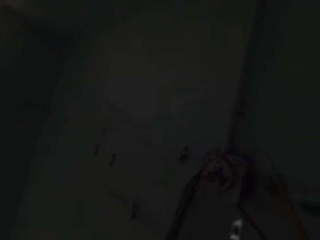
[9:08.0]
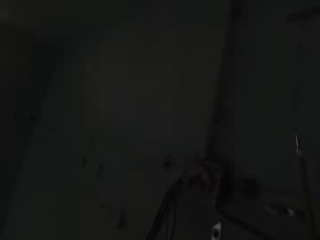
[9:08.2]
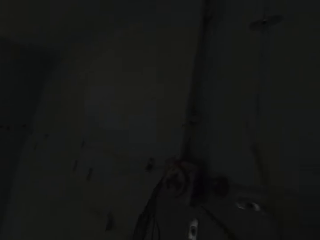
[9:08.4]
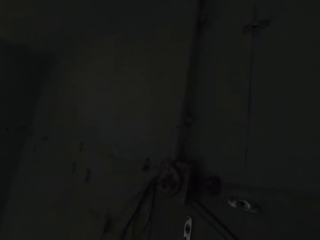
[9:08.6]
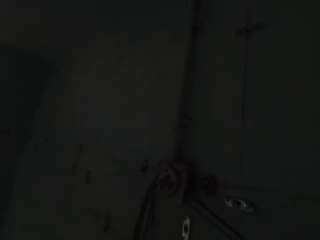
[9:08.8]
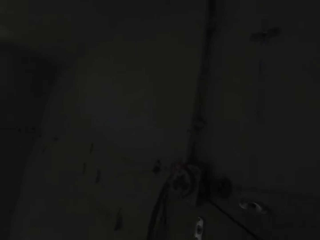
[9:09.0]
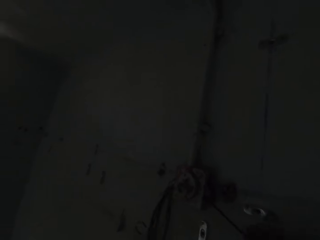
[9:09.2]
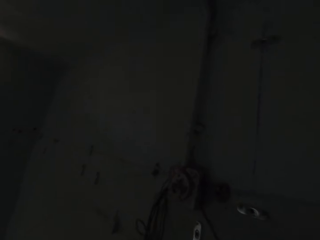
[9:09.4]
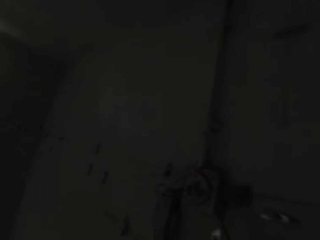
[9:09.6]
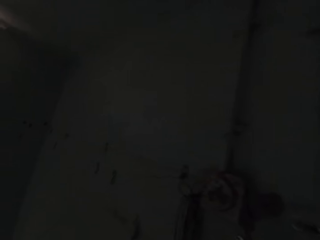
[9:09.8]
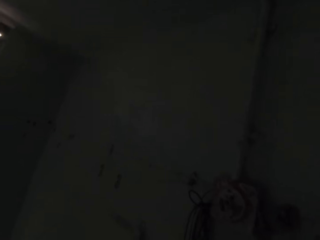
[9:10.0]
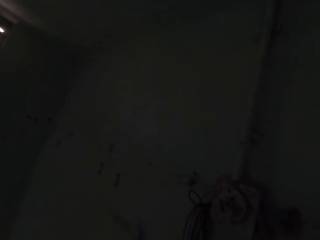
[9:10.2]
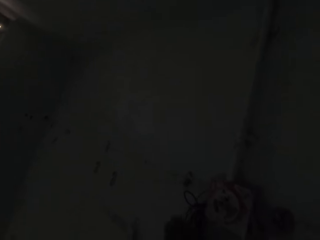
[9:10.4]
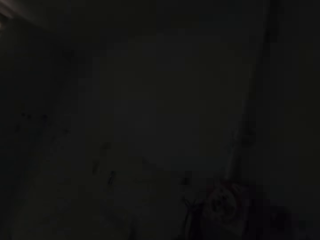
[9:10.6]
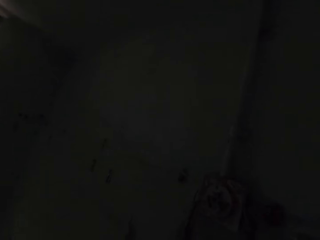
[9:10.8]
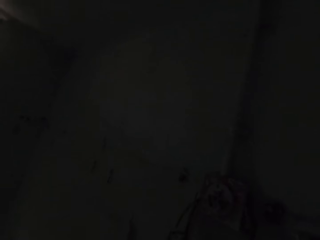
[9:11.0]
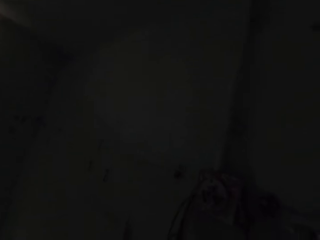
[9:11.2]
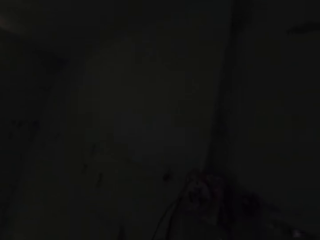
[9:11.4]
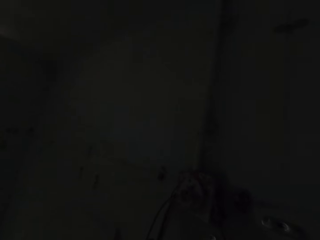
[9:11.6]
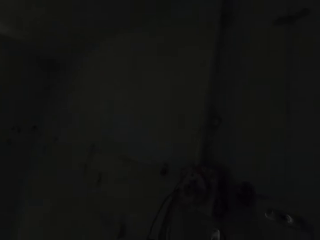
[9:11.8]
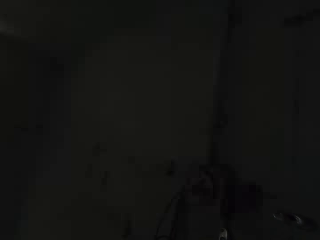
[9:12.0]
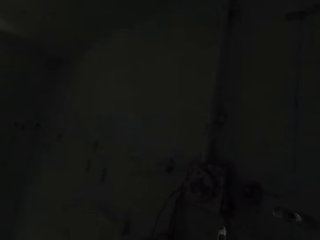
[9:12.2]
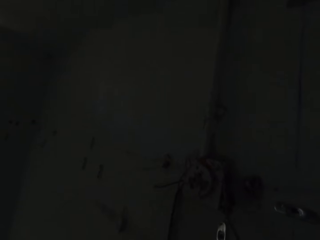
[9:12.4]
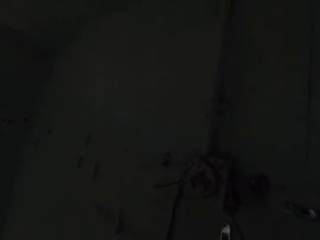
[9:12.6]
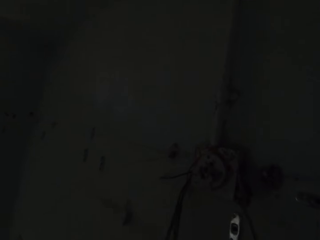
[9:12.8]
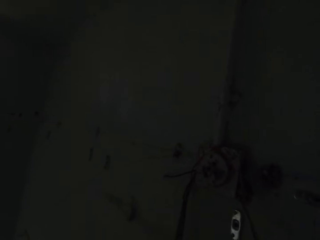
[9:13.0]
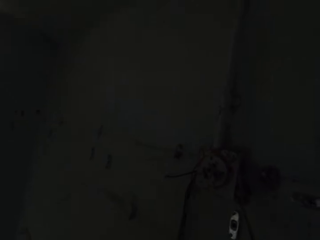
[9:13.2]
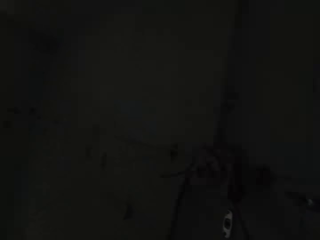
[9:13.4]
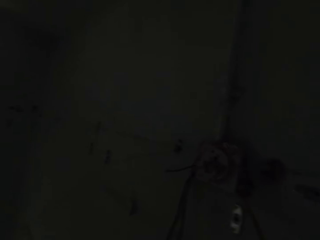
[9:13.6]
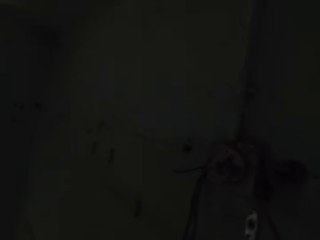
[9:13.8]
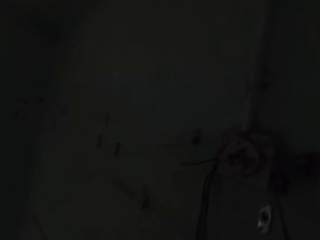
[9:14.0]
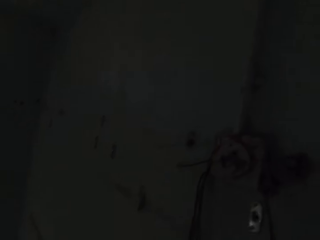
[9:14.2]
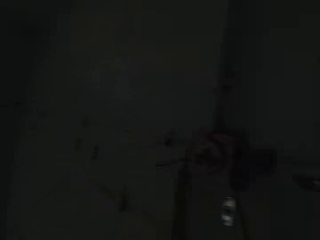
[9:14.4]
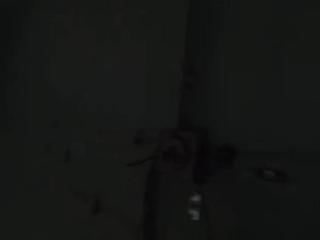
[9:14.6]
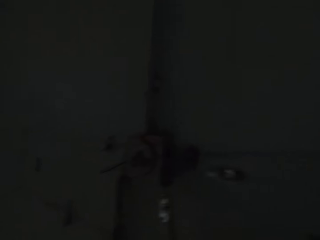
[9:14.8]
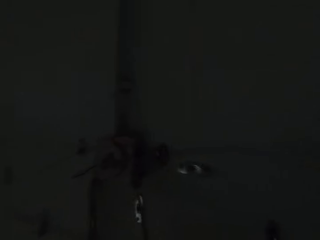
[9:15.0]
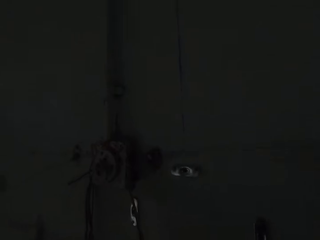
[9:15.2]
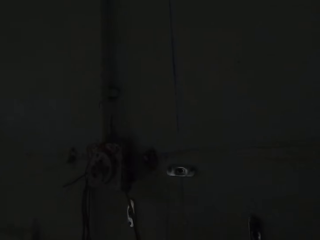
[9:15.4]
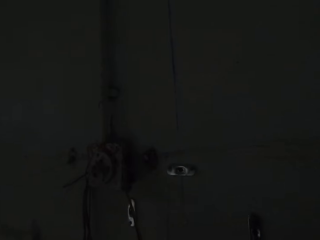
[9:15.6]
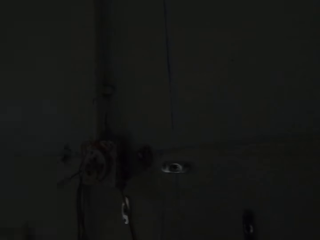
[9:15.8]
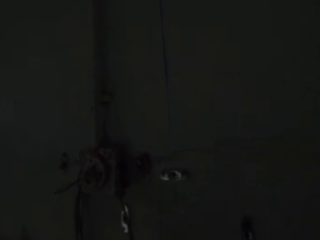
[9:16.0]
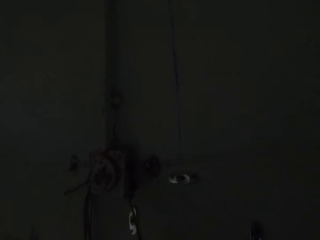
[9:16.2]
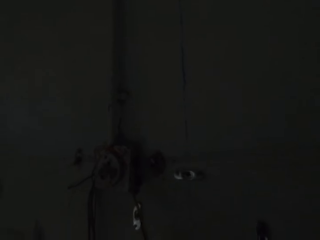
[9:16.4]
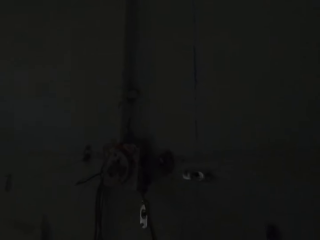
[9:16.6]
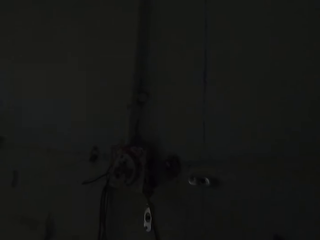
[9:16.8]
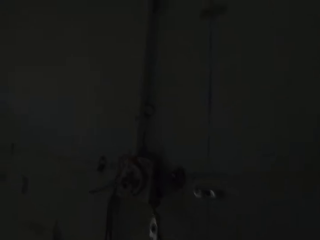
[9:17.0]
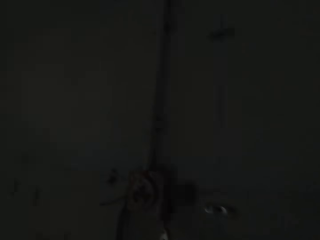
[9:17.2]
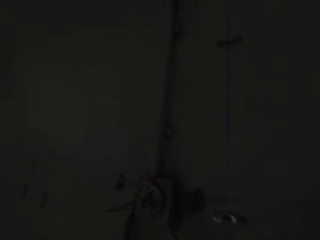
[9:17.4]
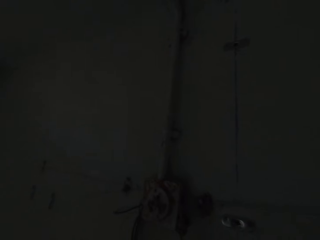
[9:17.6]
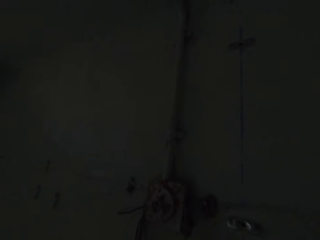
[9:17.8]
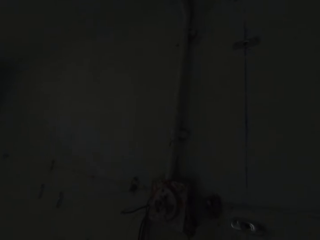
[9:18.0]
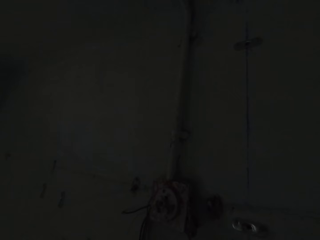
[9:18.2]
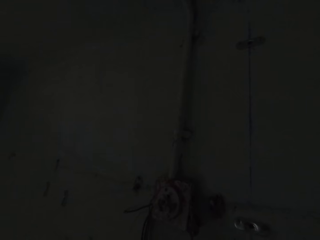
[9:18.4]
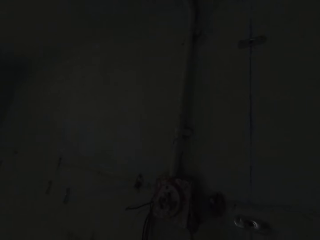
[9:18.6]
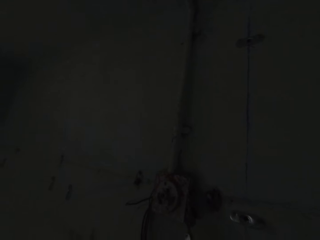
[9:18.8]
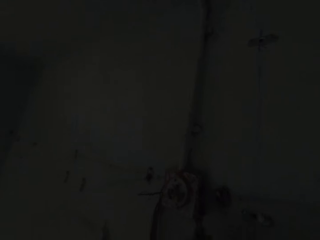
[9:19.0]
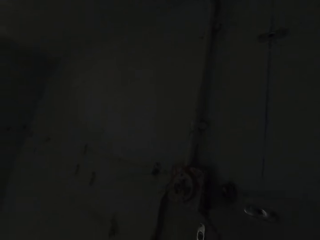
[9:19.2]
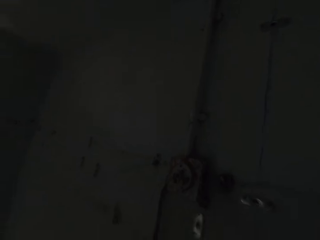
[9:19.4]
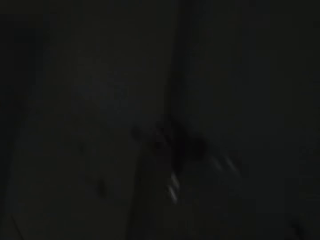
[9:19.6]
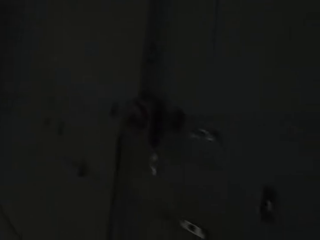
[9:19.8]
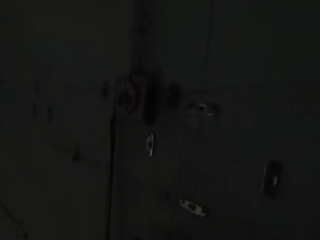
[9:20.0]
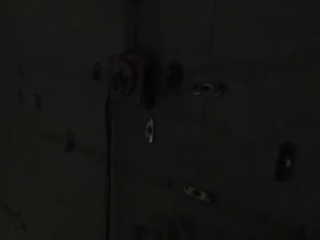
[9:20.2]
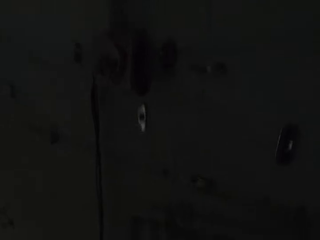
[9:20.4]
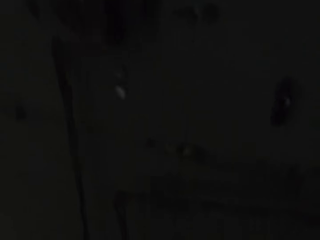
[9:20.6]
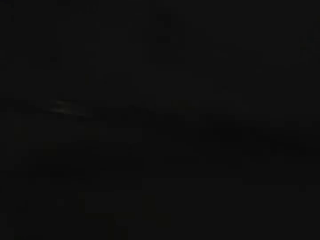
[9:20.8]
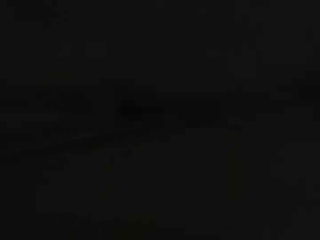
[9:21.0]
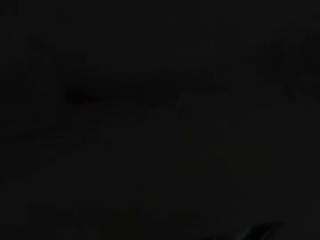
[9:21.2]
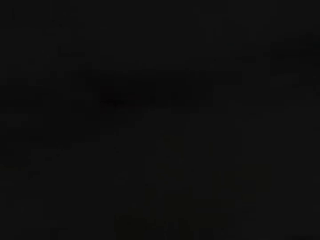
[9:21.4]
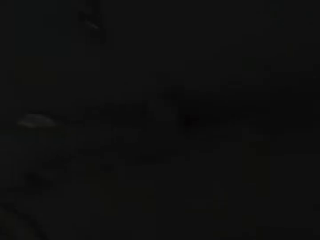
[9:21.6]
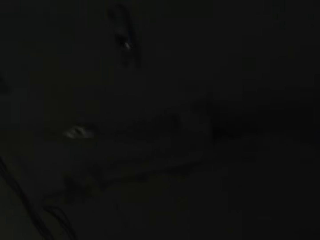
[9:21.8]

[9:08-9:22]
The camera wearer holds the wire on the wall. They look around.

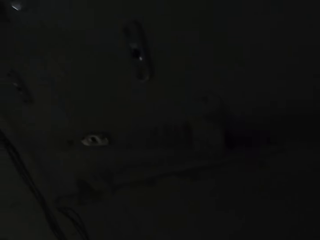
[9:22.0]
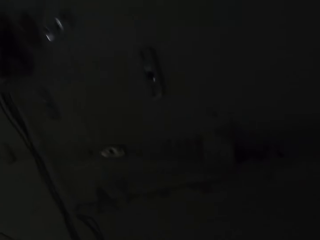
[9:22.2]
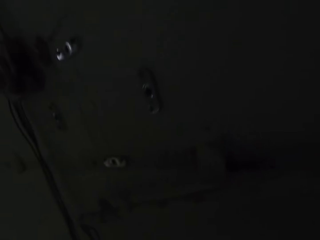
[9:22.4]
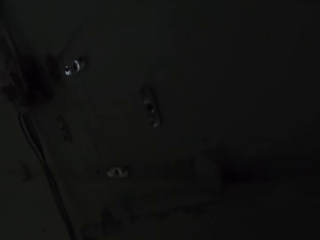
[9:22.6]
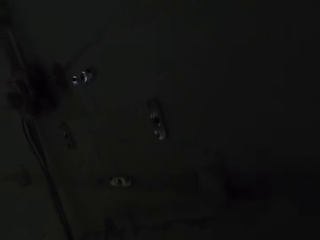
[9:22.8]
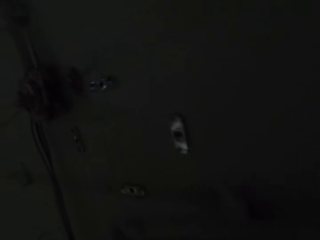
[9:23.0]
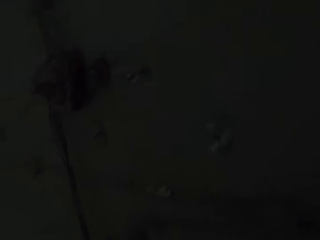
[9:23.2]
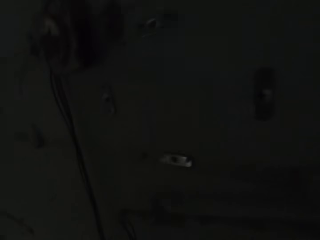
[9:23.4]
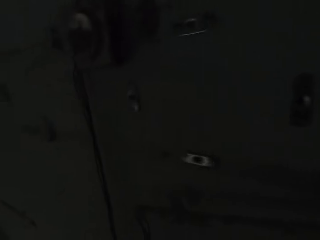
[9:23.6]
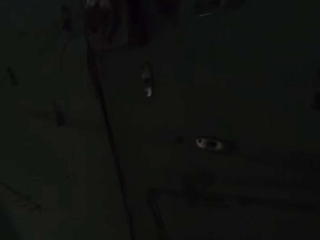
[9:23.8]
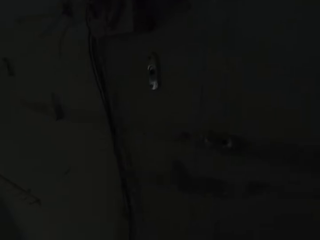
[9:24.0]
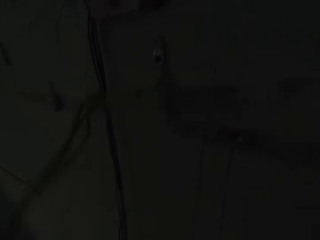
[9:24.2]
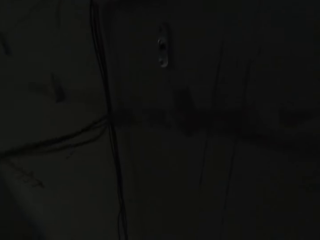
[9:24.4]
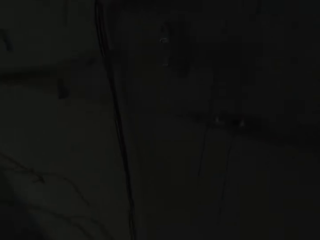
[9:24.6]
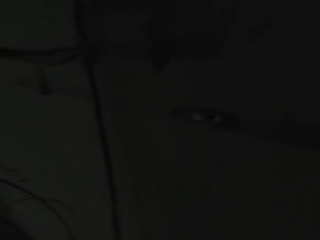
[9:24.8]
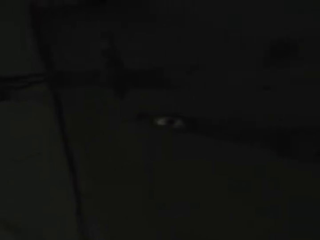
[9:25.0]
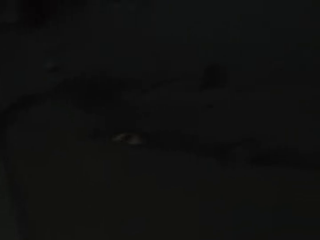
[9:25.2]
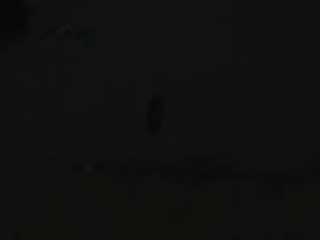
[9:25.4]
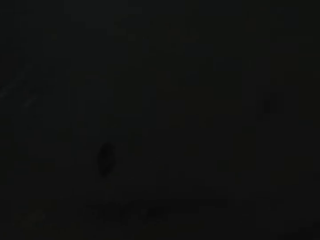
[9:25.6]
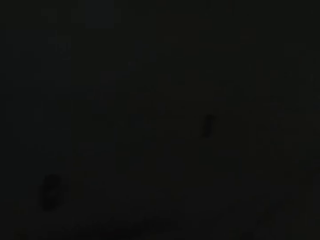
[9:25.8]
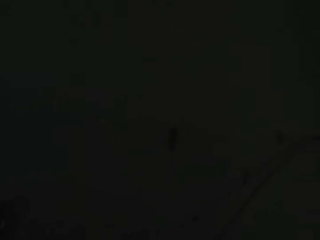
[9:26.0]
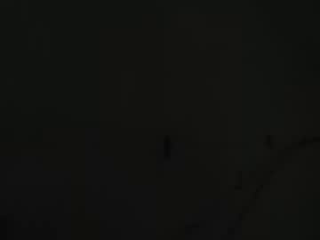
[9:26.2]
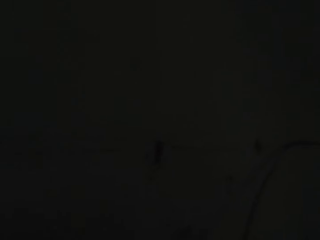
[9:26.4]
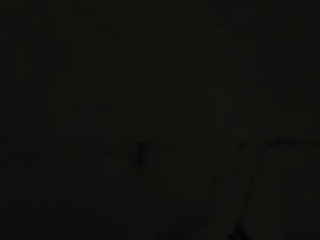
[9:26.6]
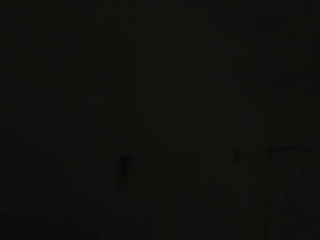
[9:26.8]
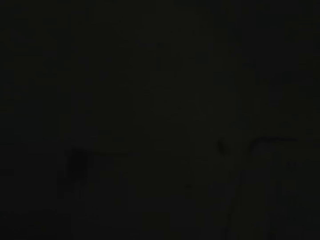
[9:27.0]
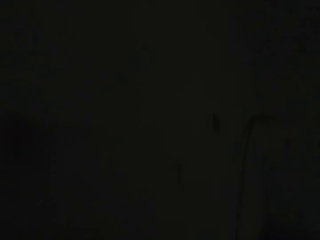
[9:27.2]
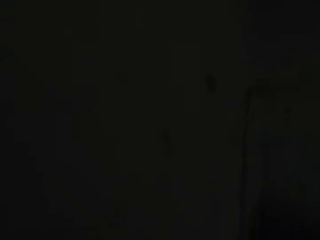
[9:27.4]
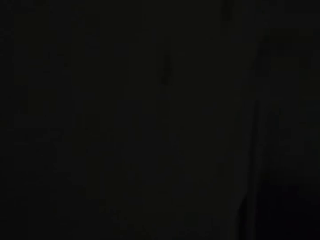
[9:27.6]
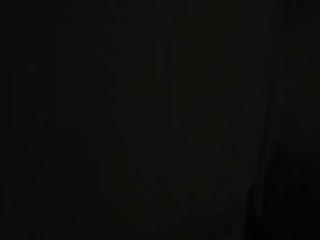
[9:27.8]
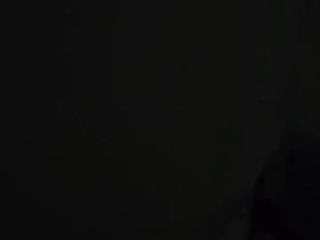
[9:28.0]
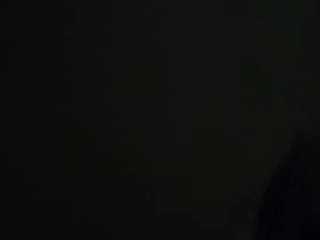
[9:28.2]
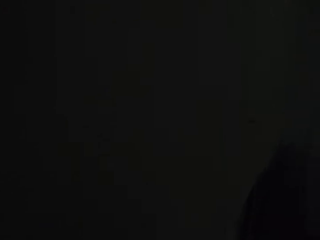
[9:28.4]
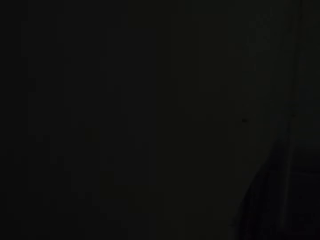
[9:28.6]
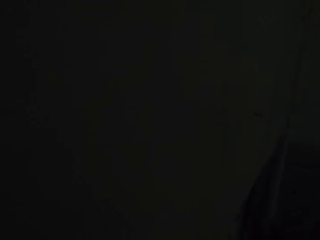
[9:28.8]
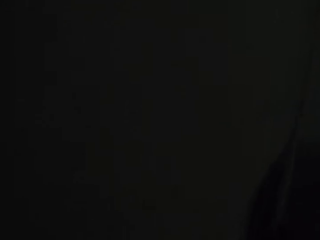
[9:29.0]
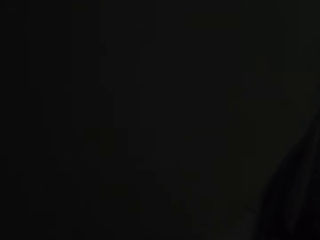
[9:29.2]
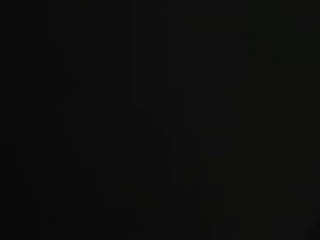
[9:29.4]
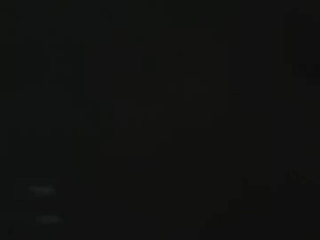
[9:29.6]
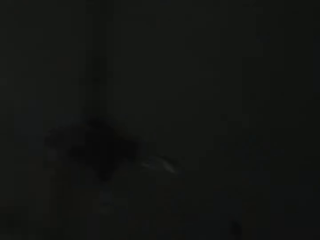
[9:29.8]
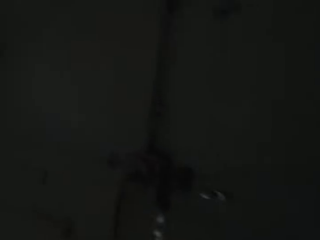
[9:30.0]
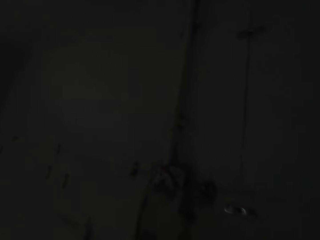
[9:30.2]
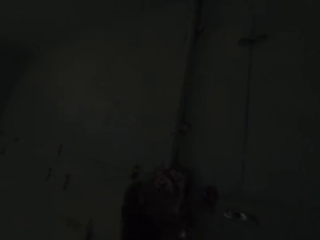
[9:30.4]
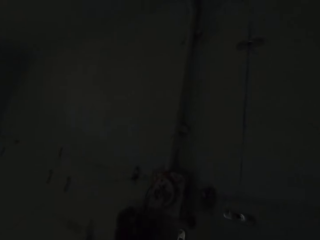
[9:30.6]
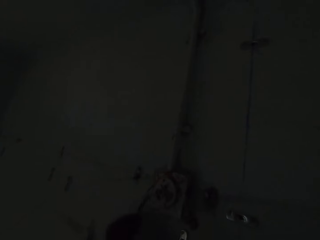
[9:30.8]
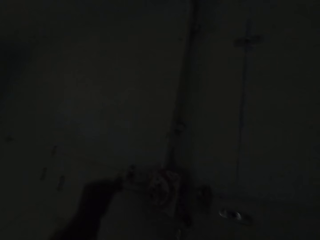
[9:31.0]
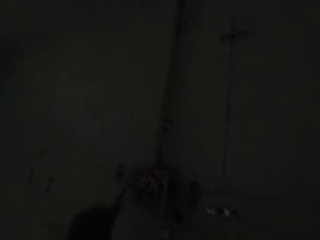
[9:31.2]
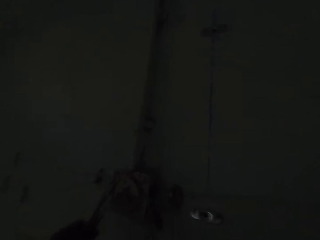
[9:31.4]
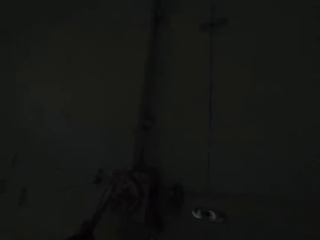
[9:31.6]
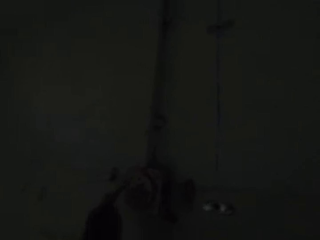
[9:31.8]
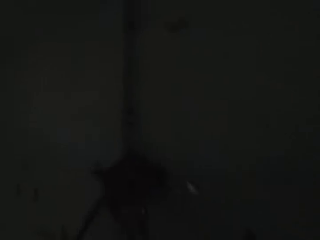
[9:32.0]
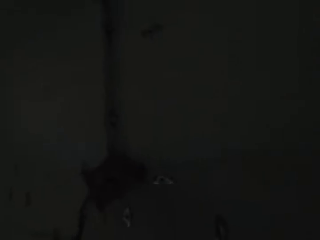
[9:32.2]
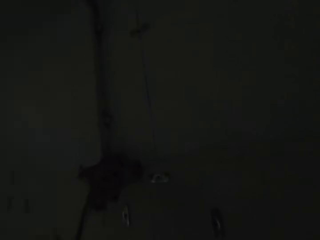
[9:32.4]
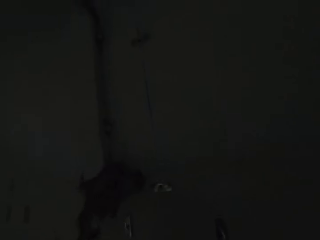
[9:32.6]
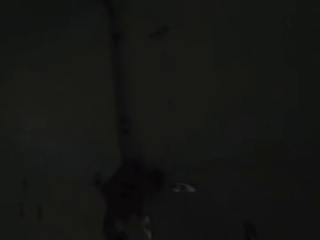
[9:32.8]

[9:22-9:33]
The camera wearer walks around. They fix the electric cables and pull the wire.
